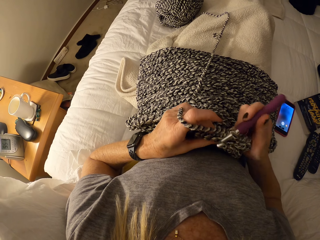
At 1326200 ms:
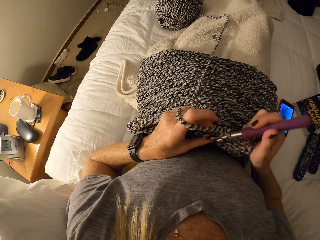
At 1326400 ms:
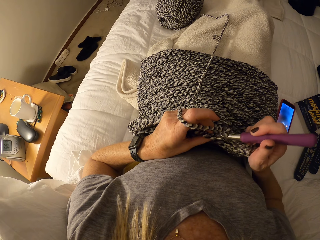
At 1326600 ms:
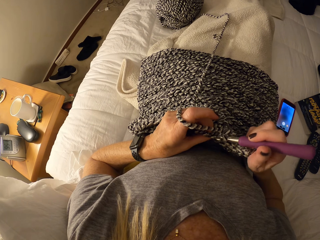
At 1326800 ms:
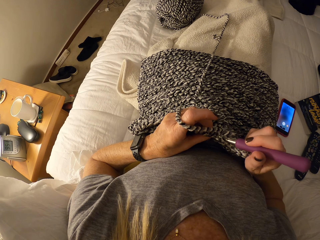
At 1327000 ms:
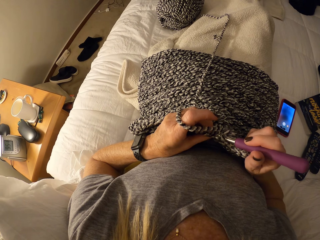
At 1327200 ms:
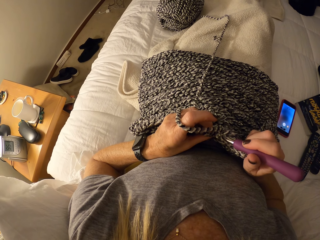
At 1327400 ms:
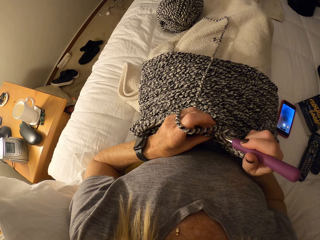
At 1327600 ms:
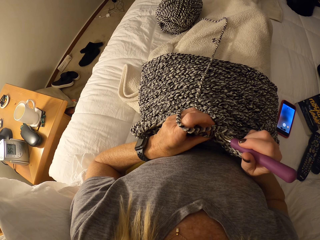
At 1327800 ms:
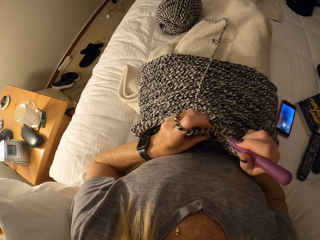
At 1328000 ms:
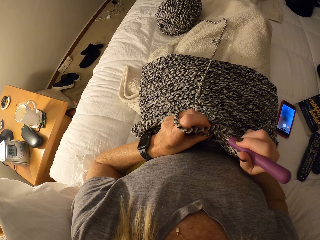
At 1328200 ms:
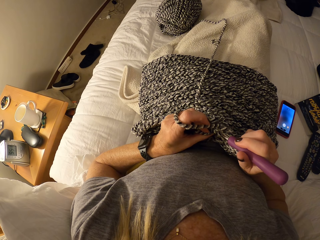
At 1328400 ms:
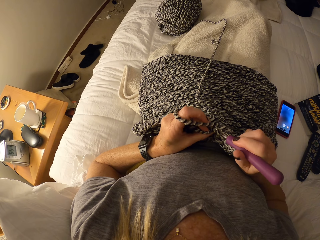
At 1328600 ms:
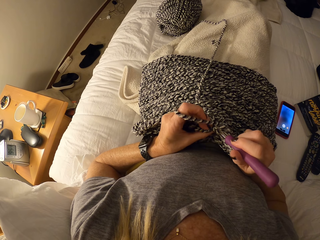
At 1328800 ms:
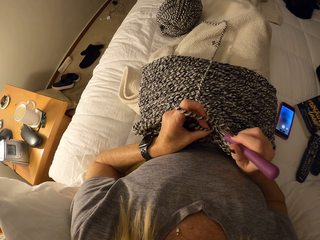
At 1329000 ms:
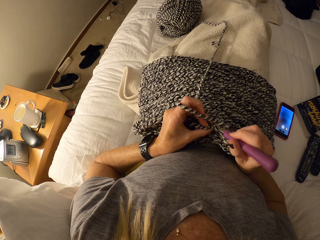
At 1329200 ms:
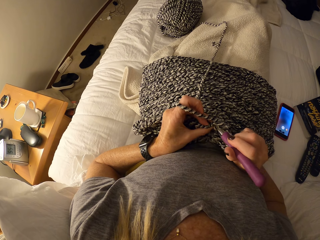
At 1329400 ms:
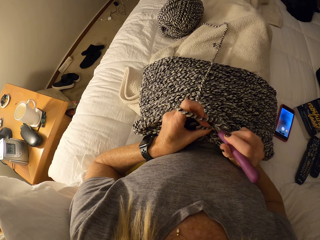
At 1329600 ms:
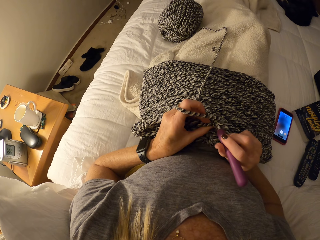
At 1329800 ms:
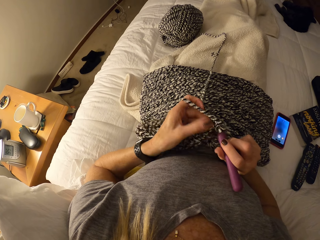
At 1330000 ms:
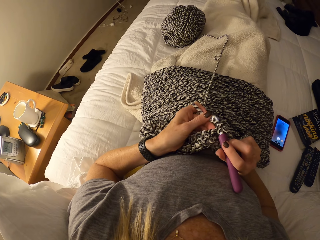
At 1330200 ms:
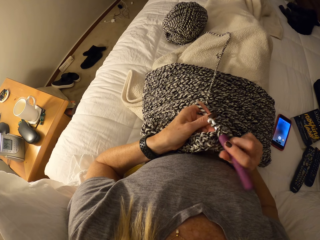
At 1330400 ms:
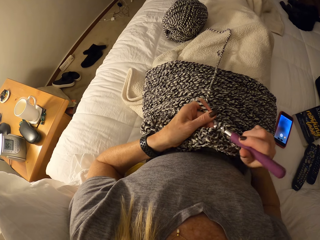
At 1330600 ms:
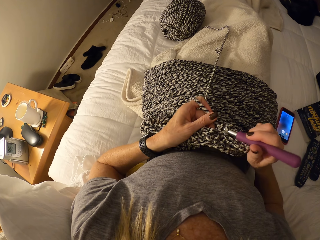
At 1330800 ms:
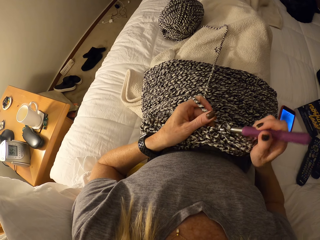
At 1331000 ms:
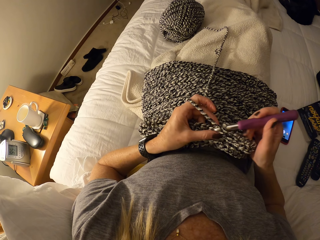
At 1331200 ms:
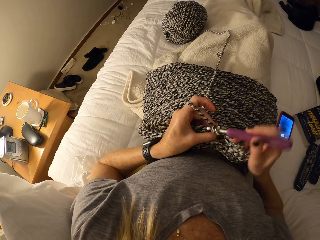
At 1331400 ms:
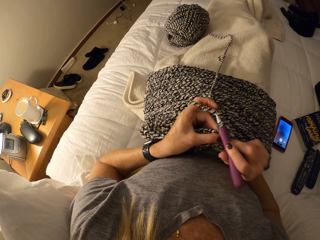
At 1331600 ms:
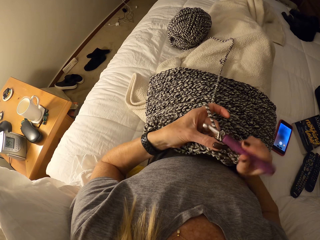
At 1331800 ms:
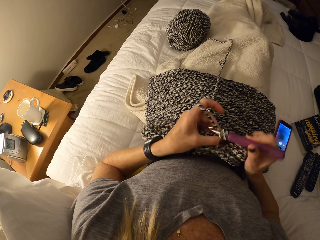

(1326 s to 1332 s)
The camera wearer crochets the unfinished crochet pattern with the crochet hook and the cotton yarn on the bed.

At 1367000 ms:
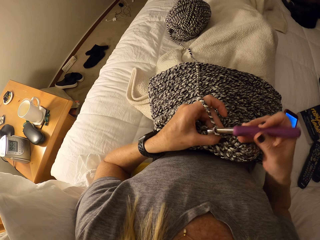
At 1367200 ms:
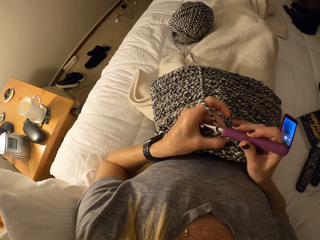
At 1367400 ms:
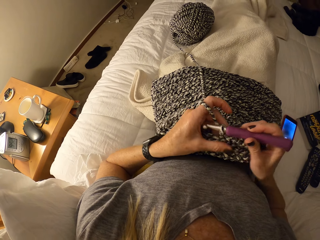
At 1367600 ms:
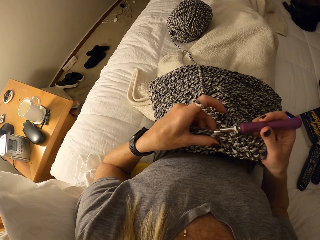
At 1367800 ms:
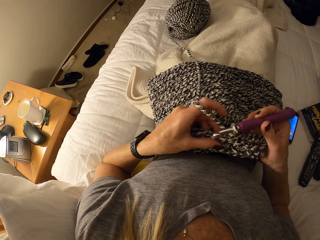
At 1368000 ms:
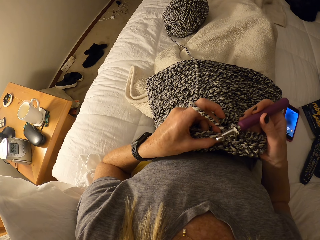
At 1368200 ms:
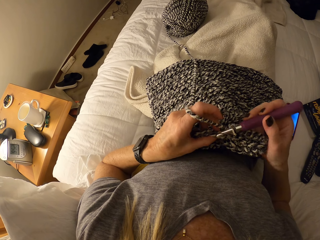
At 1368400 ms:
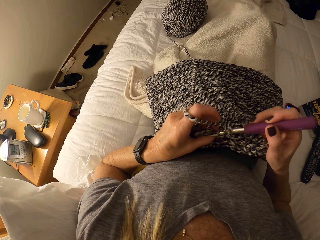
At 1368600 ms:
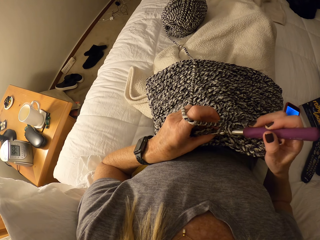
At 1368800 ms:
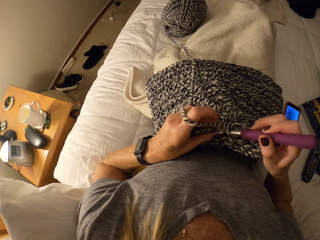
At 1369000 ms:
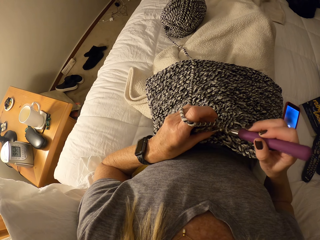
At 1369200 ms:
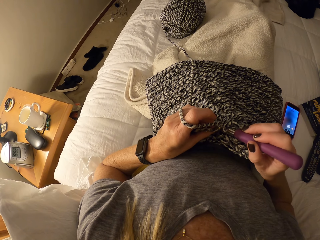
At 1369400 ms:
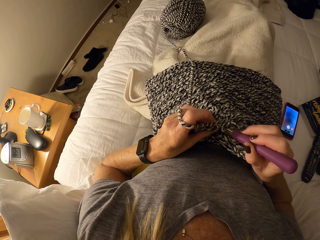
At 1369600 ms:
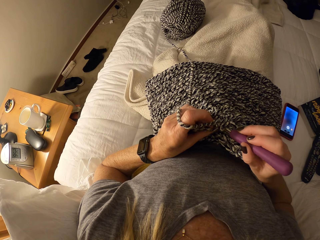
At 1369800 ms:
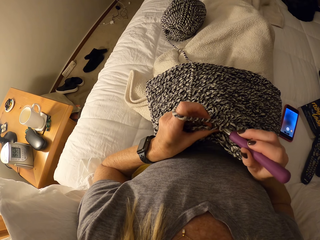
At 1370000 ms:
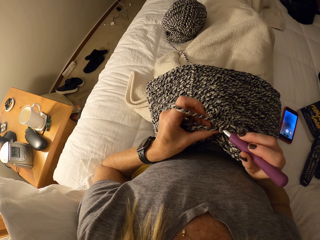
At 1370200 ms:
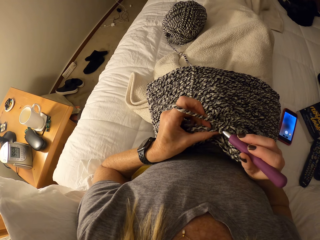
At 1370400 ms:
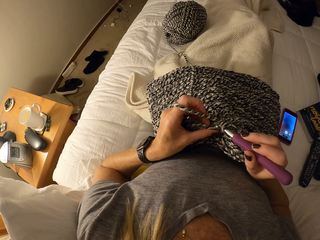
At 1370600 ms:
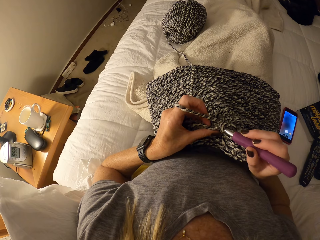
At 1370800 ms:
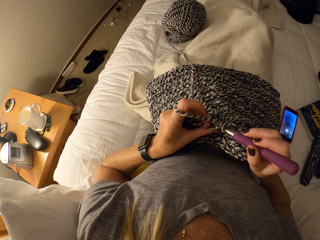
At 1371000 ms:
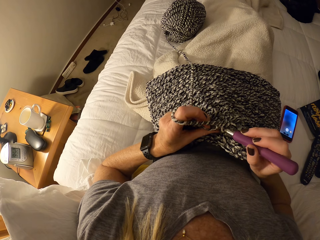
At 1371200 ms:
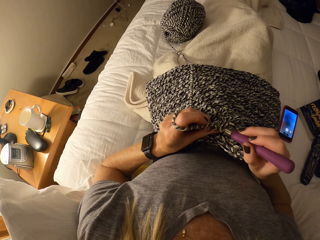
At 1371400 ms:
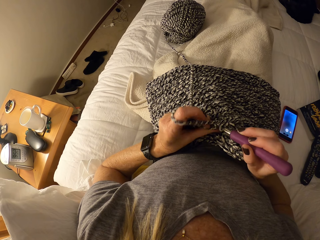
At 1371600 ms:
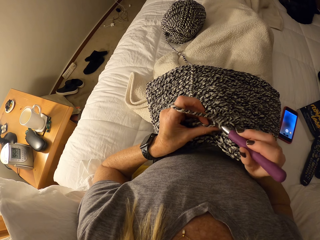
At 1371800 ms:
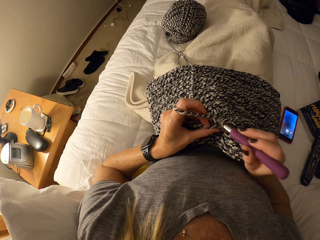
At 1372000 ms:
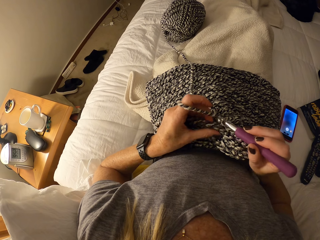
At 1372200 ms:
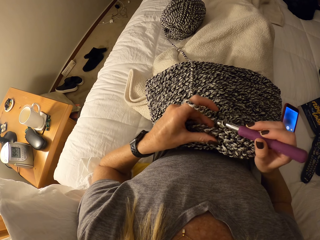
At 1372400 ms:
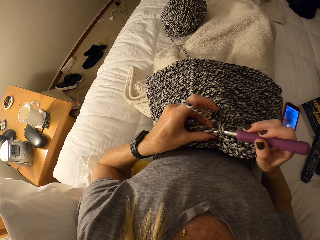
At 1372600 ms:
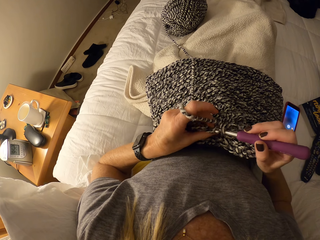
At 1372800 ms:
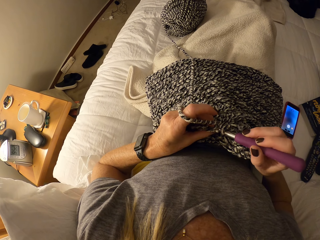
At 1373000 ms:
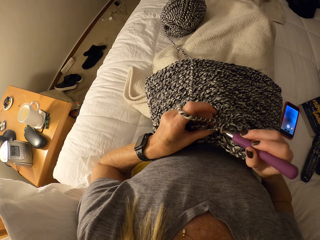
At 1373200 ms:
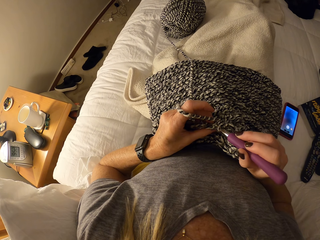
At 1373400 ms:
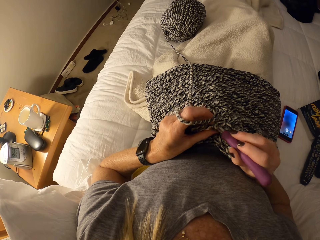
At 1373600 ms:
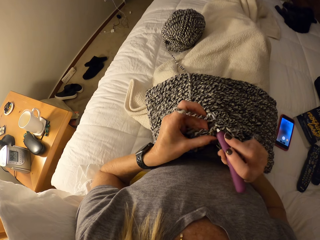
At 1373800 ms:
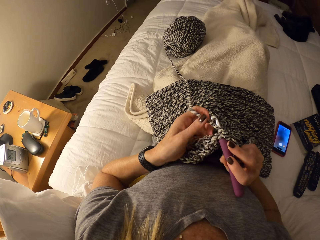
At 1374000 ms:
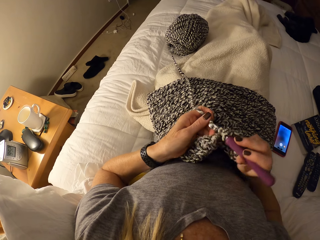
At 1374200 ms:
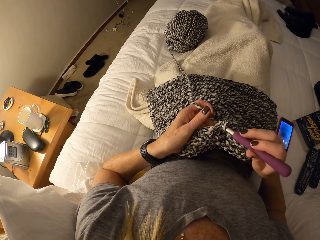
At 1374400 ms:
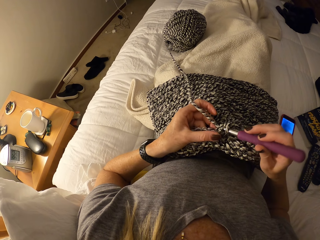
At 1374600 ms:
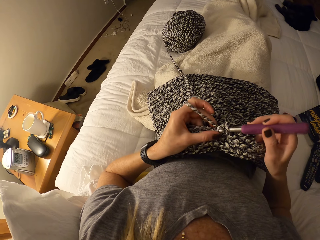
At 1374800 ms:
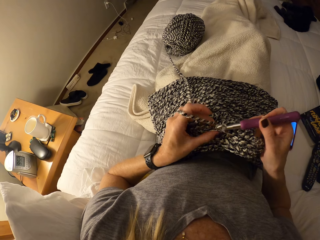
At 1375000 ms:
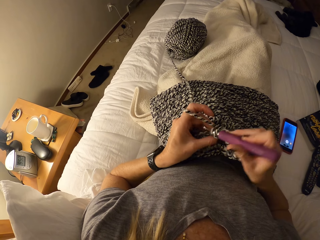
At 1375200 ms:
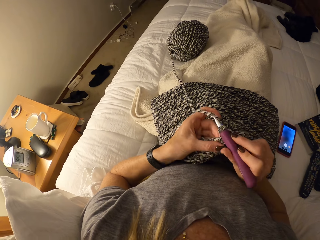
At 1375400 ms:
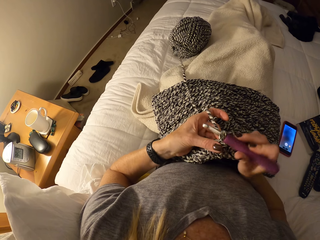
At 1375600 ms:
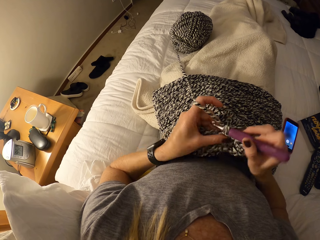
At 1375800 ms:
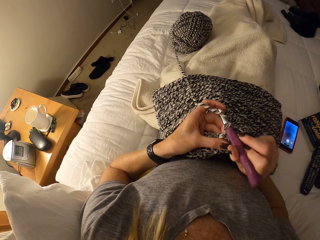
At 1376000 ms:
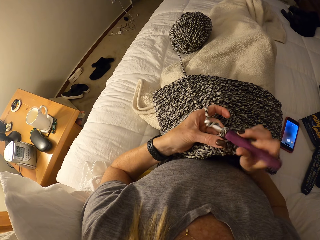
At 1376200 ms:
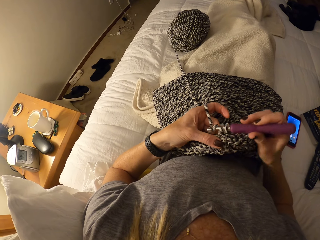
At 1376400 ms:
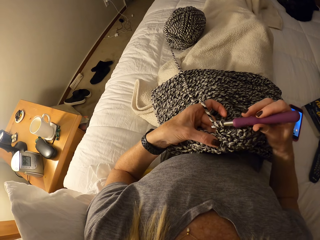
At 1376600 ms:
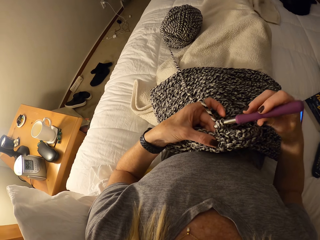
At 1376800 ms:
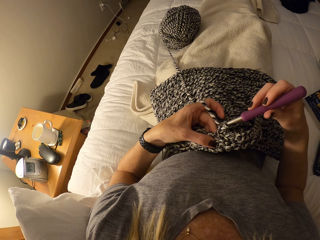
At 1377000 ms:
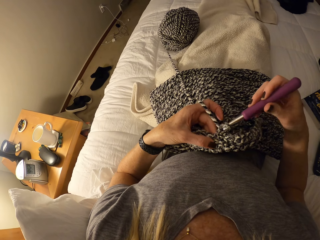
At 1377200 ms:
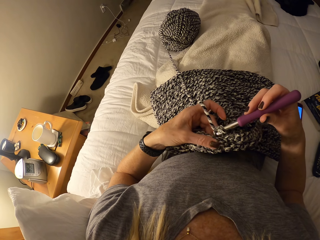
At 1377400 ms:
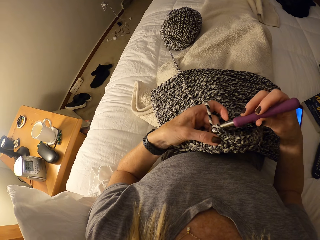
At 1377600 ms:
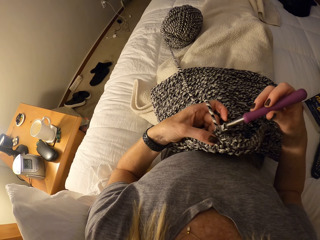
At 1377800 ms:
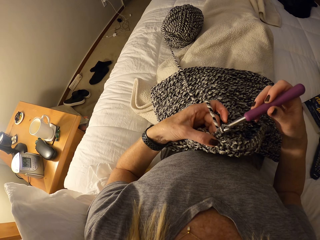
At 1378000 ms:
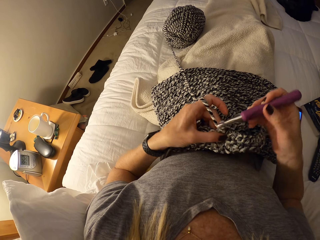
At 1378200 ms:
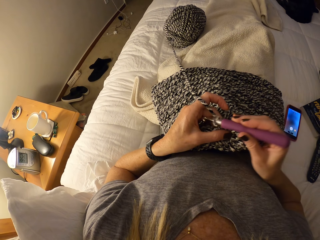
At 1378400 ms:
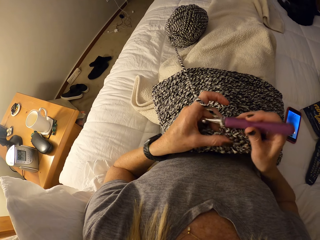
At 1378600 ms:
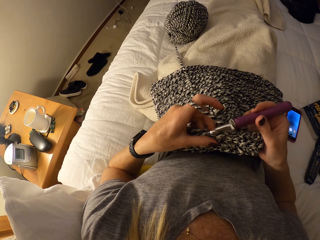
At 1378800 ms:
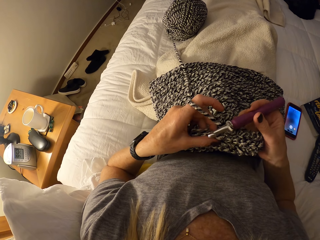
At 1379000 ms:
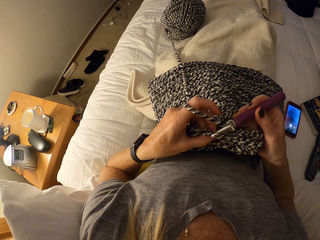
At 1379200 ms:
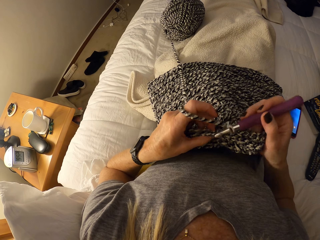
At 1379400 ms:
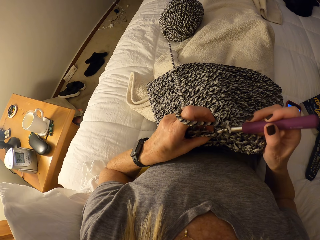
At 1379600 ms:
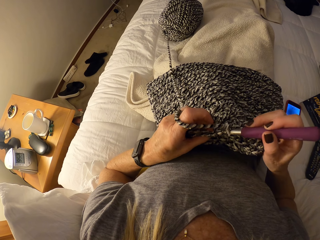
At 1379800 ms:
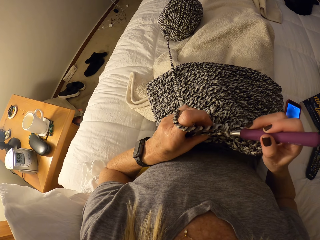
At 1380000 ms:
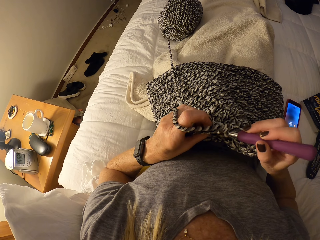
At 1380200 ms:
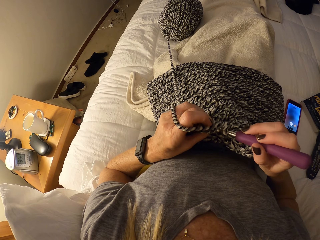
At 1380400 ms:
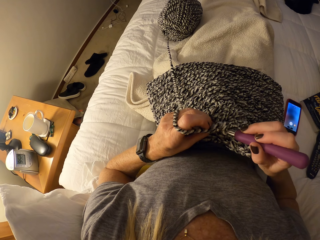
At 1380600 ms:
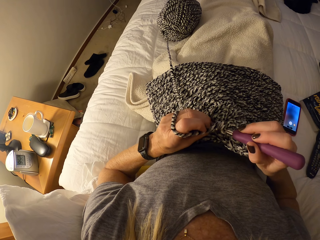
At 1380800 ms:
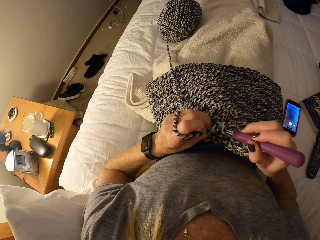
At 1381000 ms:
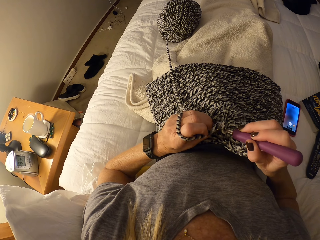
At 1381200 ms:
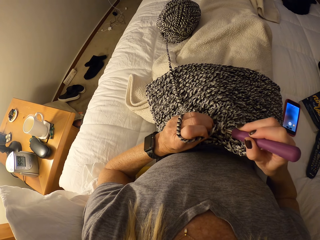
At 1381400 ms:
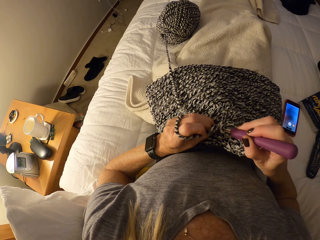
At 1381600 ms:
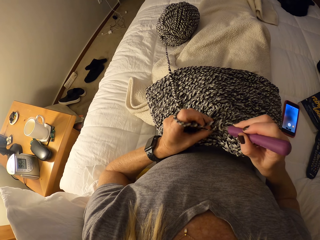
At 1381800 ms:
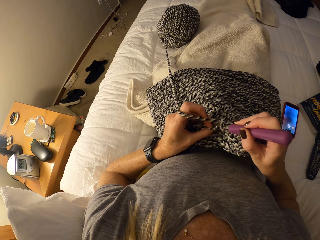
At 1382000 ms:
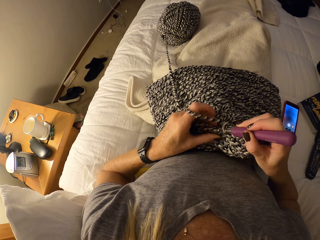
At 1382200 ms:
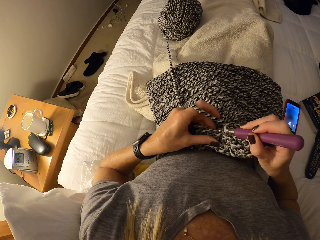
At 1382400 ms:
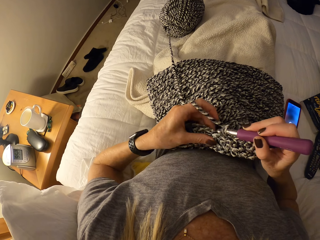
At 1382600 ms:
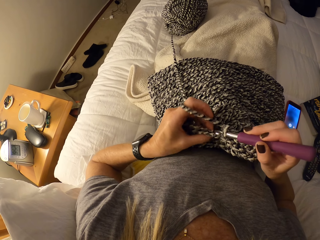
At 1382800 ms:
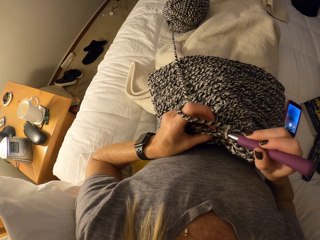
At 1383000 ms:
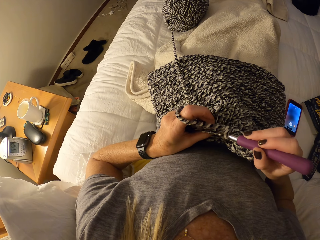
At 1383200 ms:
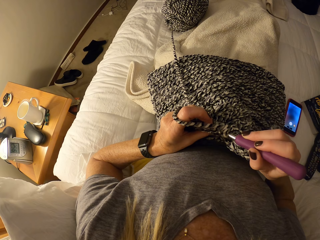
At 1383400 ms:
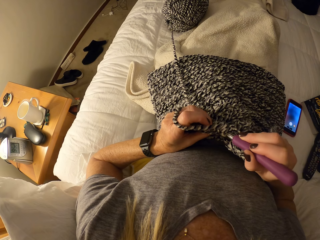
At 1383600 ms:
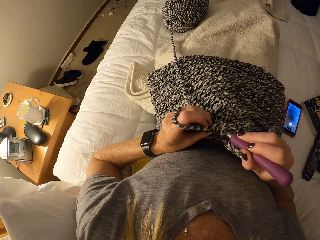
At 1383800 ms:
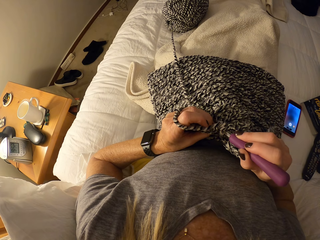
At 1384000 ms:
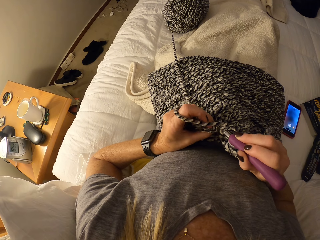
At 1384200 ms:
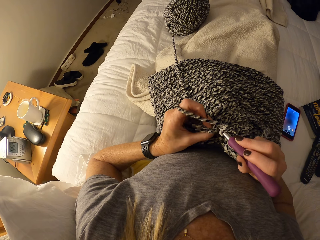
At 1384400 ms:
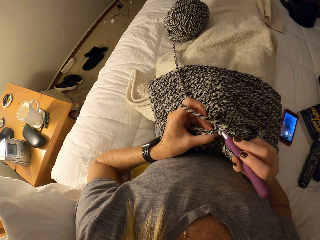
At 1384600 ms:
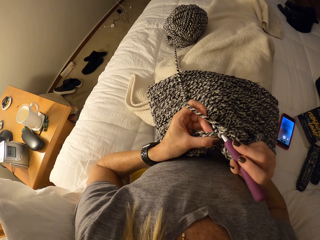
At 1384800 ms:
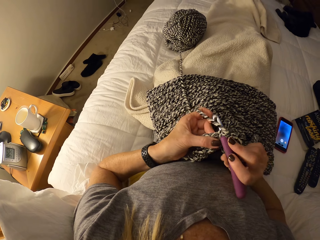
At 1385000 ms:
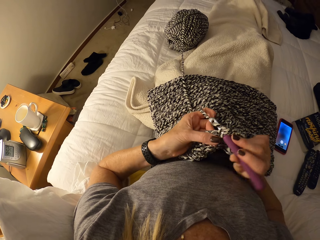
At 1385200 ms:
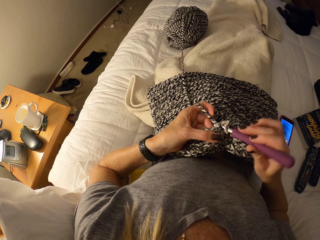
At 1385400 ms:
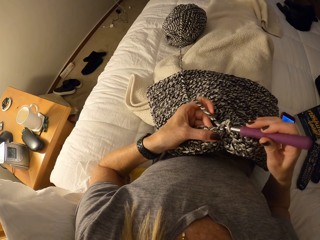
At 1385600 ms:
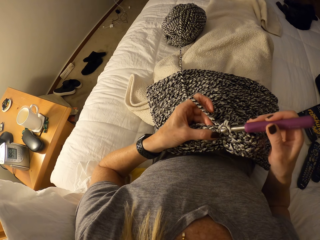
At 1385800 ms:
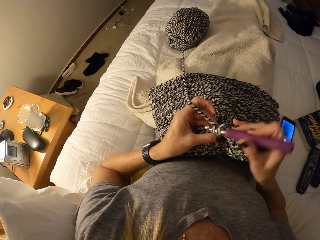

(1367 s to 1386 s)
The camera wearer knits the fabric. They knit the fabric again.
